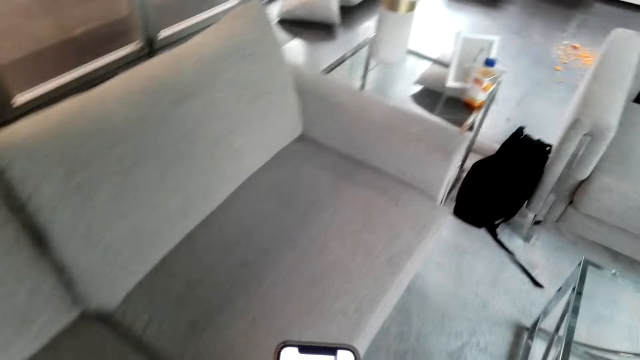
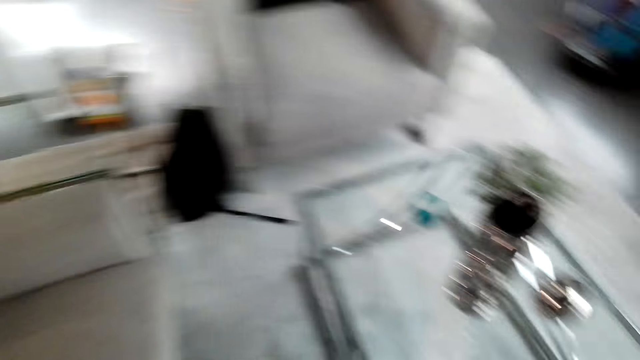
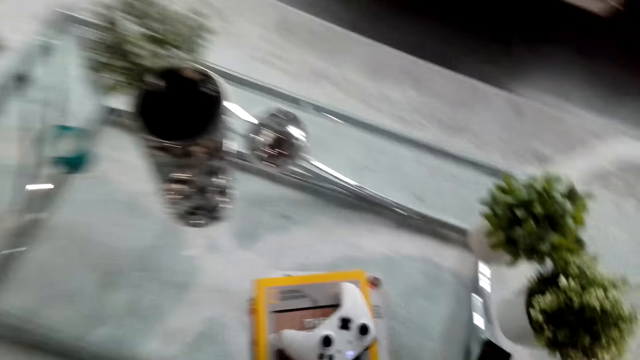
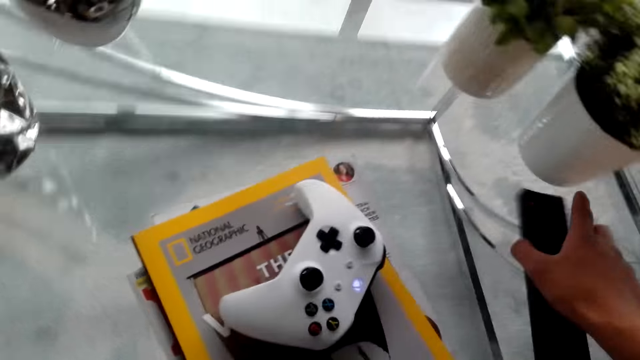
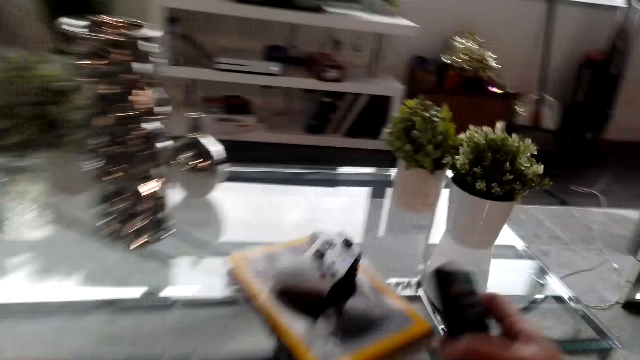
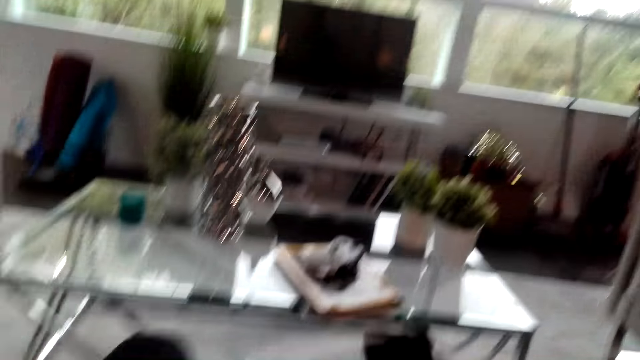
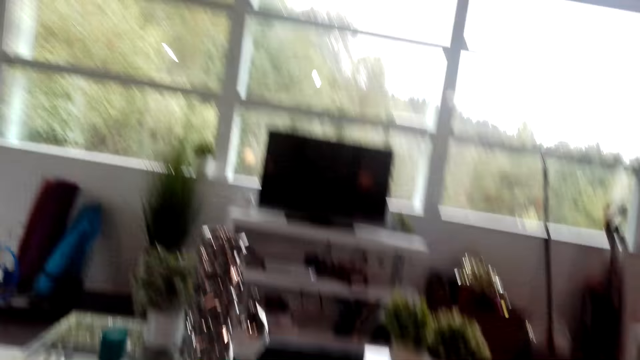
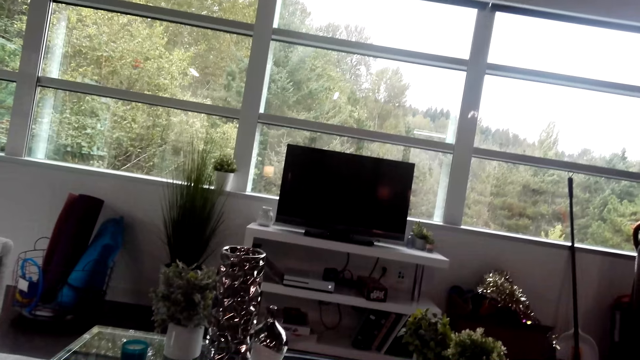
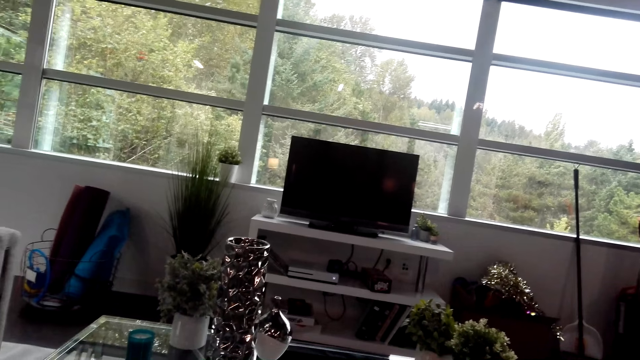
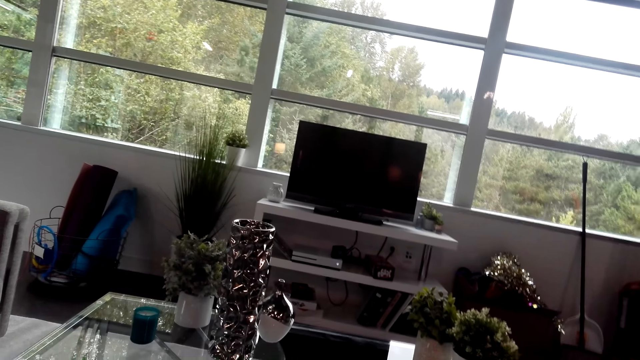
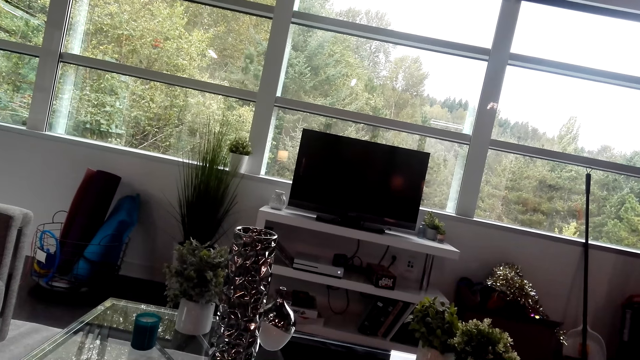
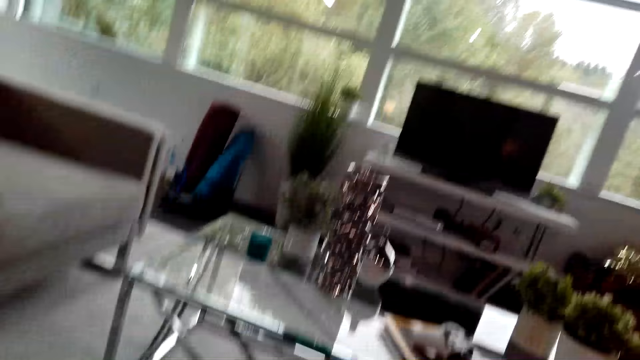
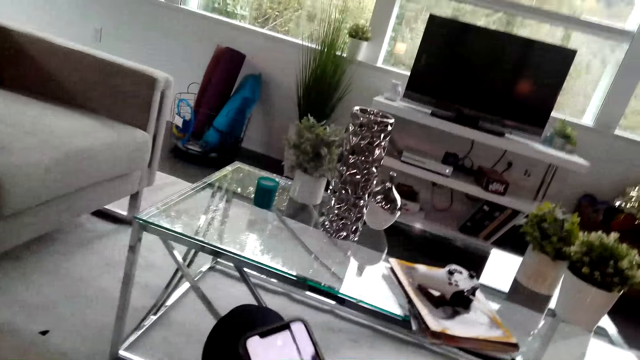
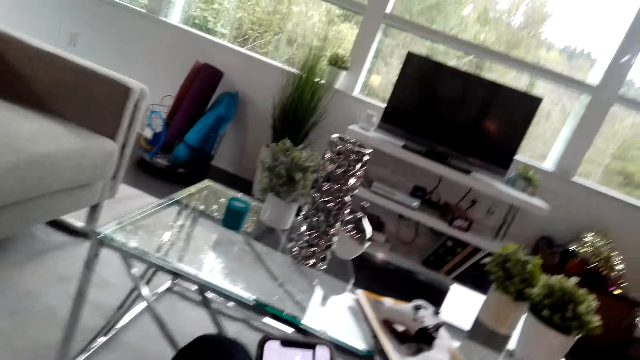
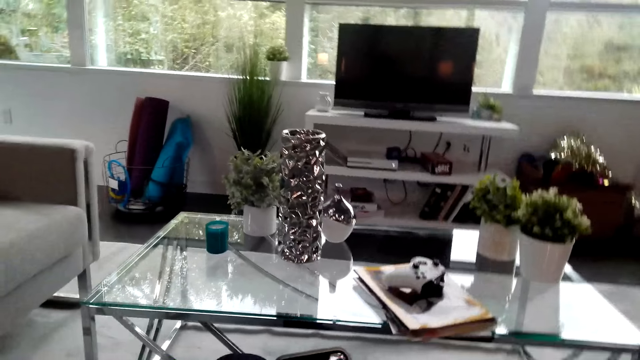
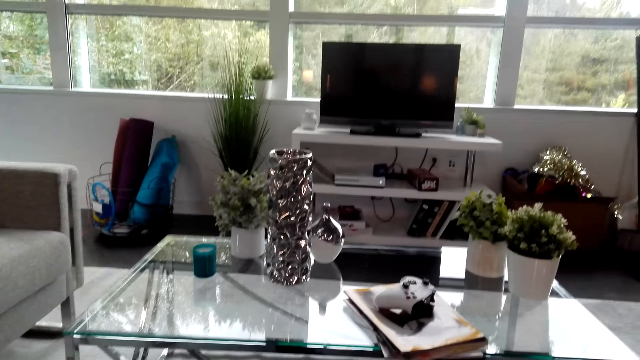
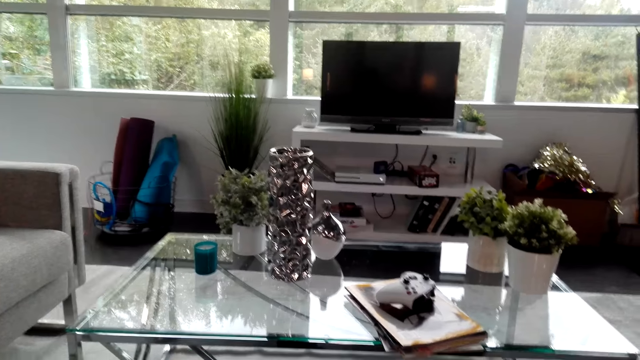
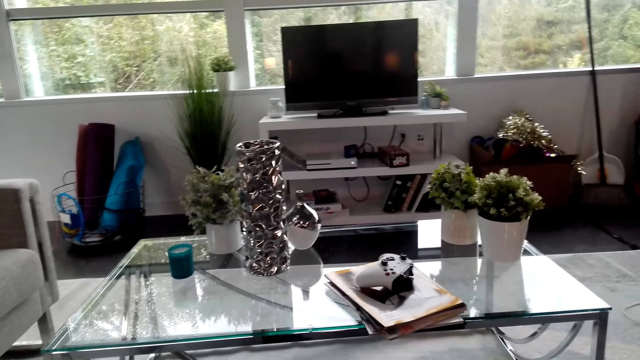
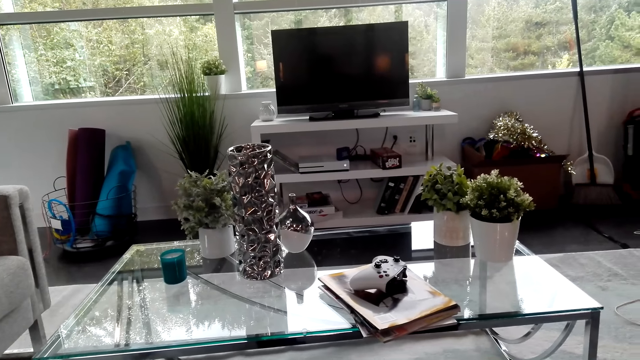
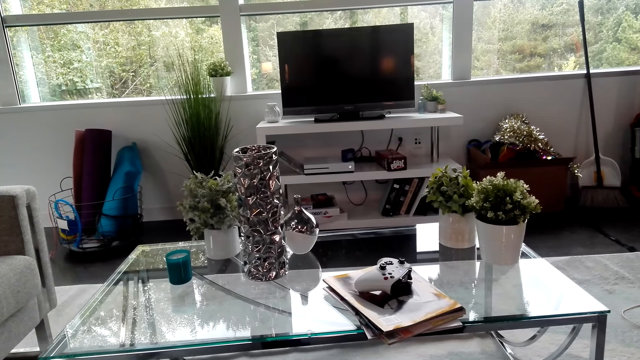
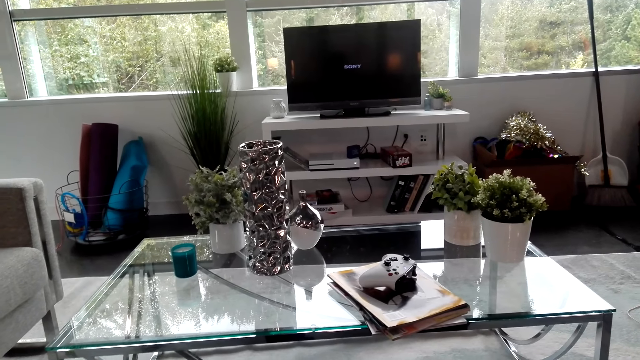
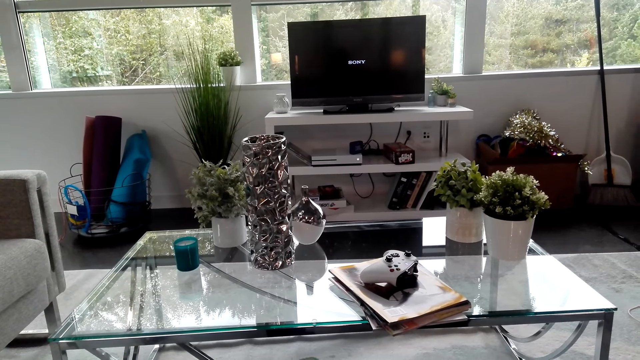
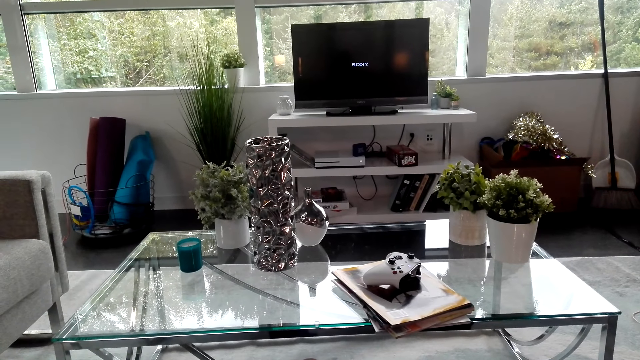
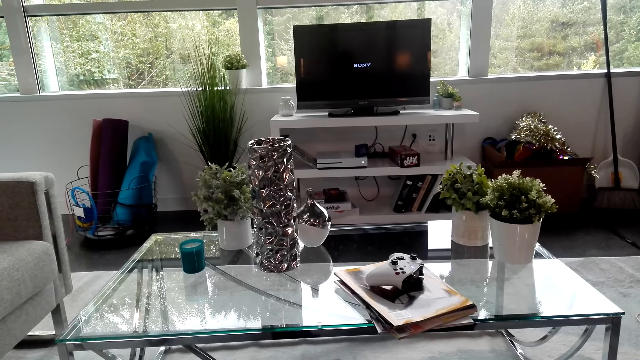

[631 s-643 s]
The camera wearer picks up the remote. They sit down. They use the phone. They look around.

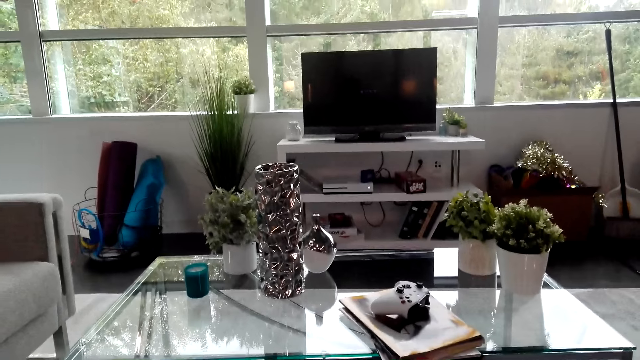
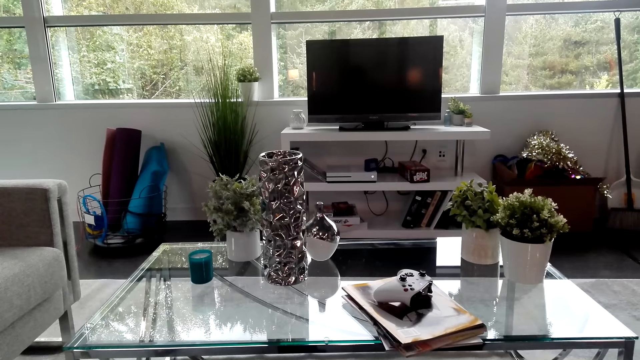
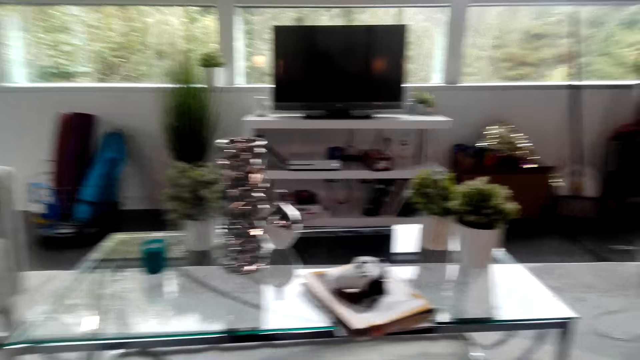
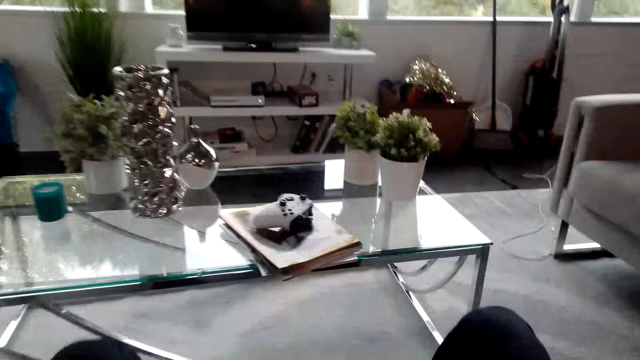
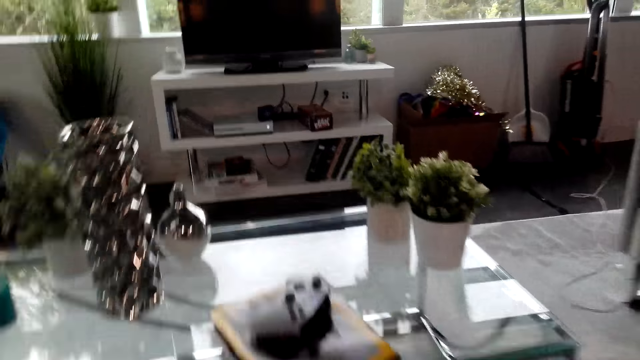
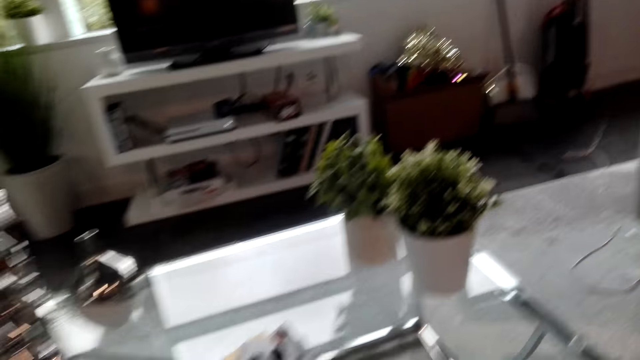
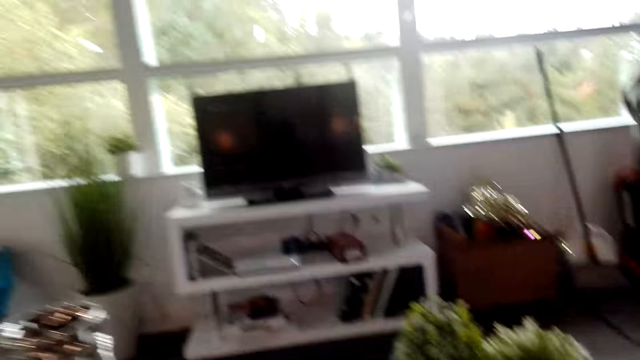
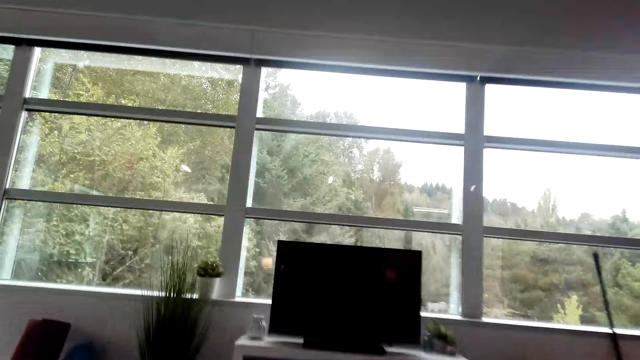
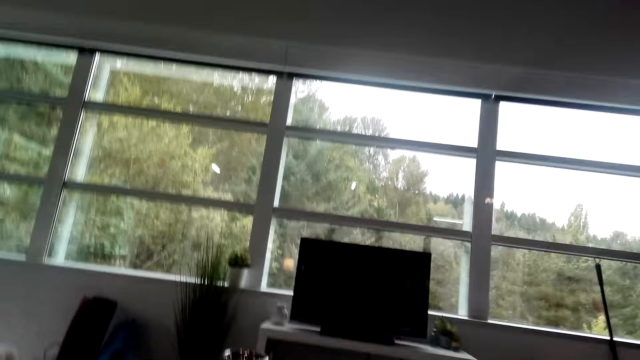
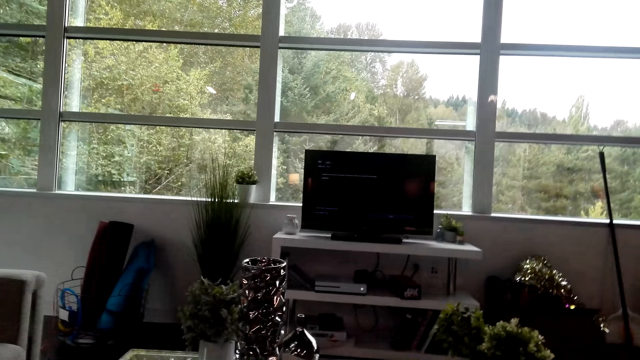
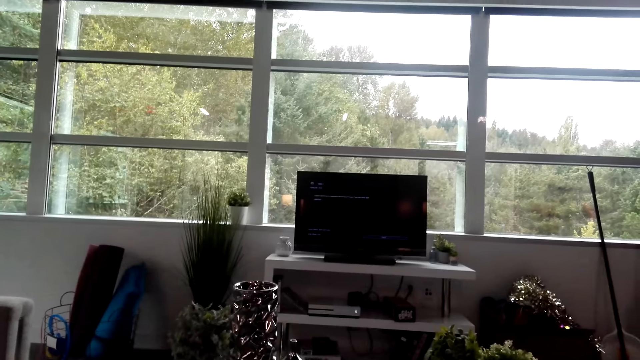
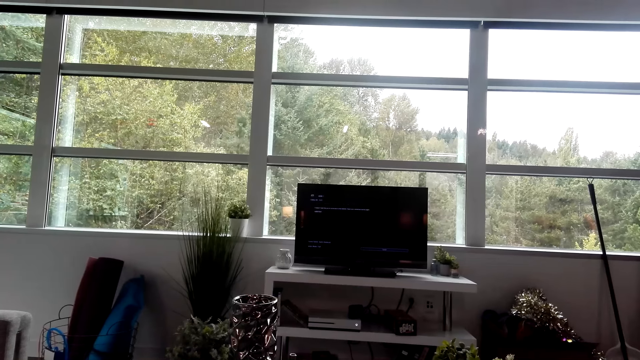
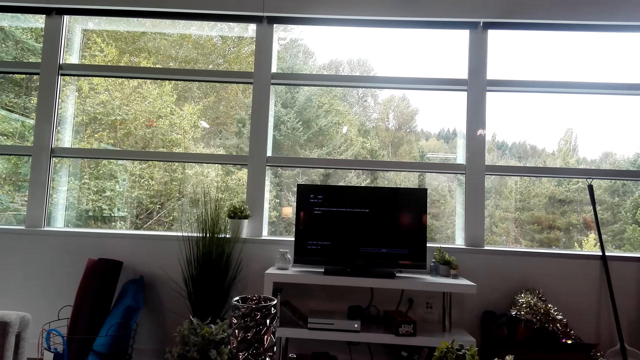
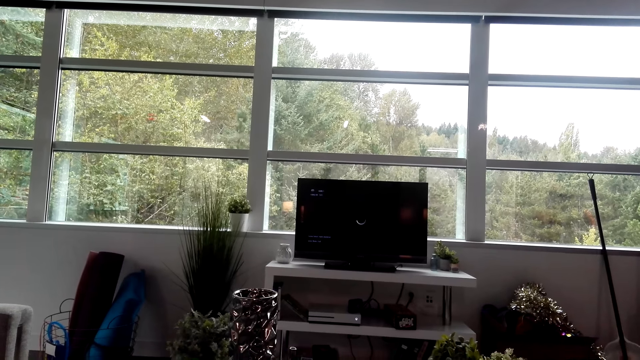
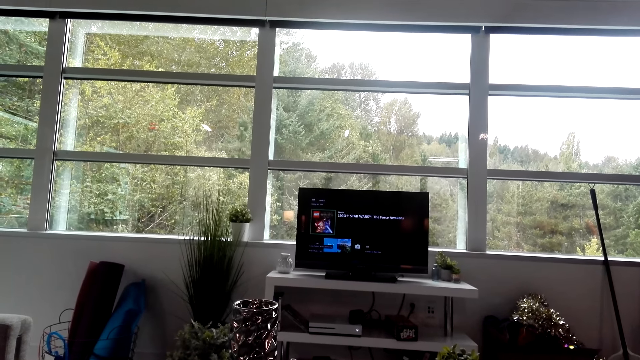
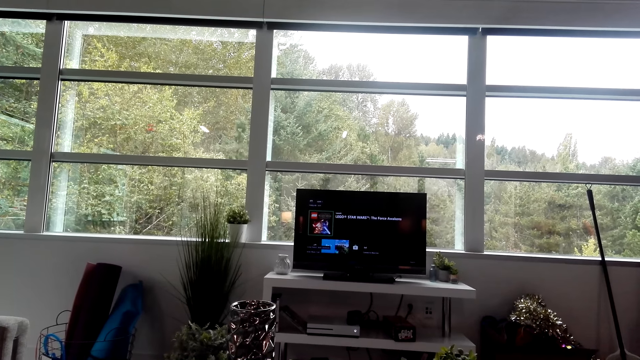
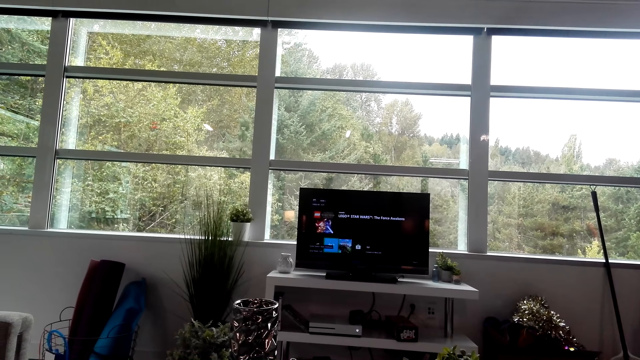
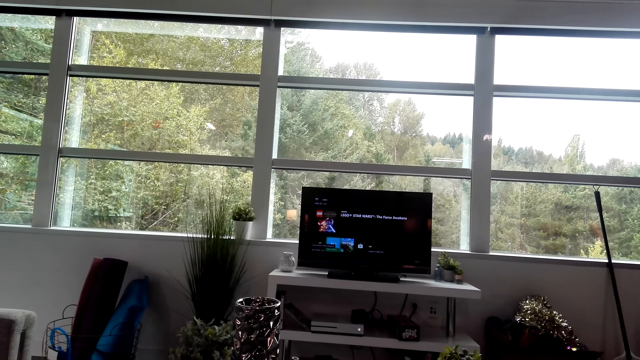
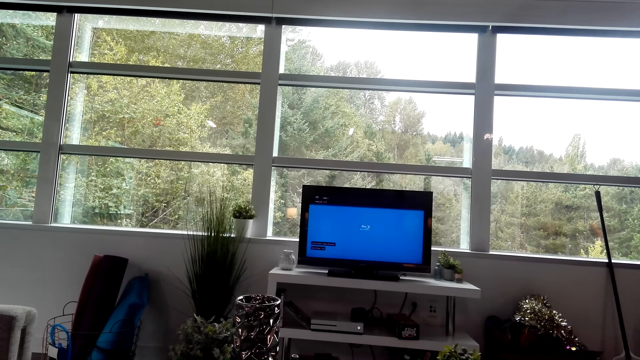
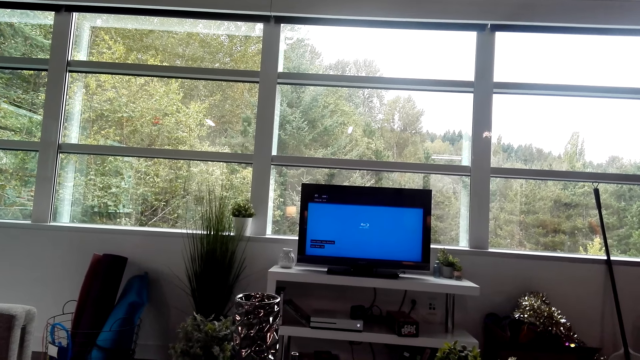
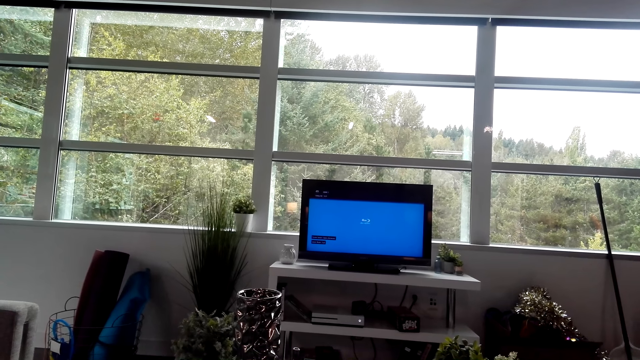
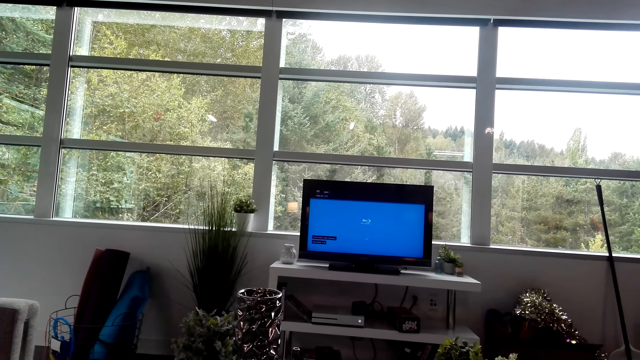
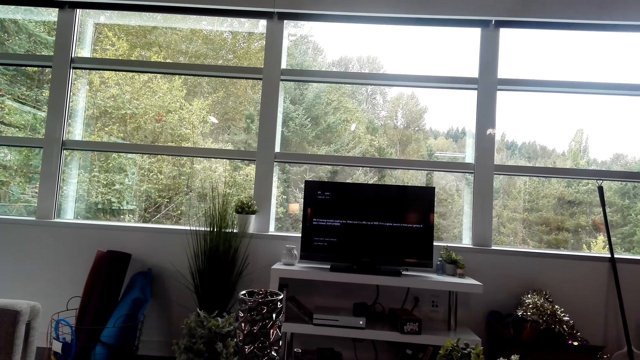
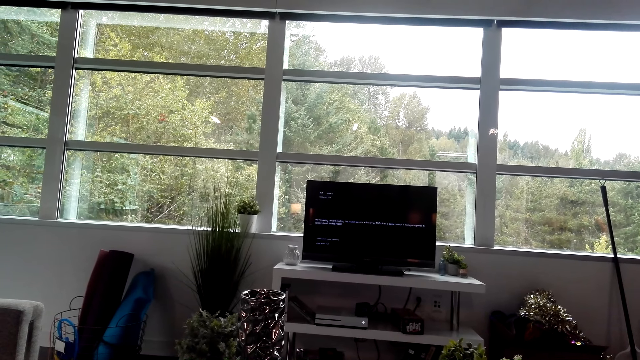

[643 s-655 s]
The camera wearer turns the TV. They operate the television with the remote.
